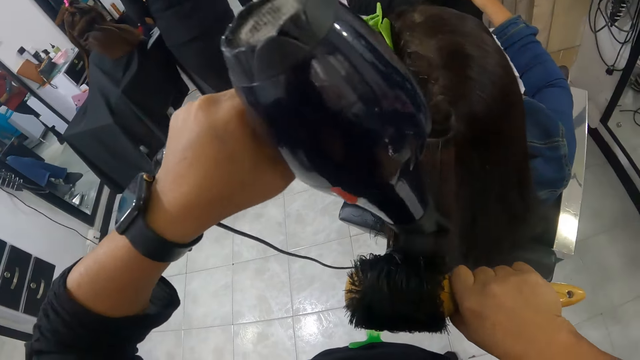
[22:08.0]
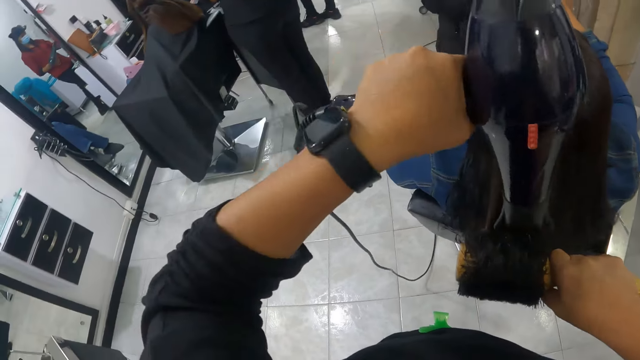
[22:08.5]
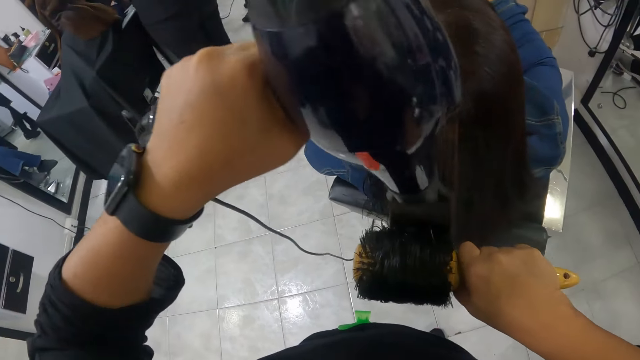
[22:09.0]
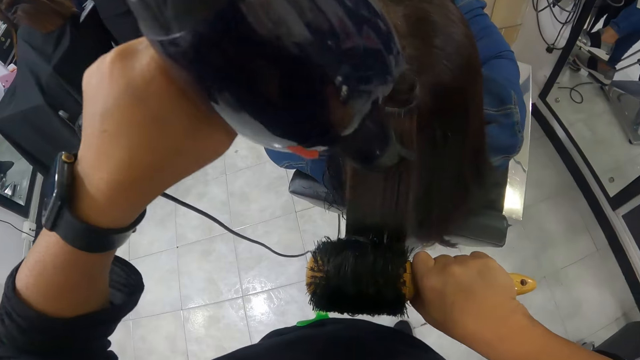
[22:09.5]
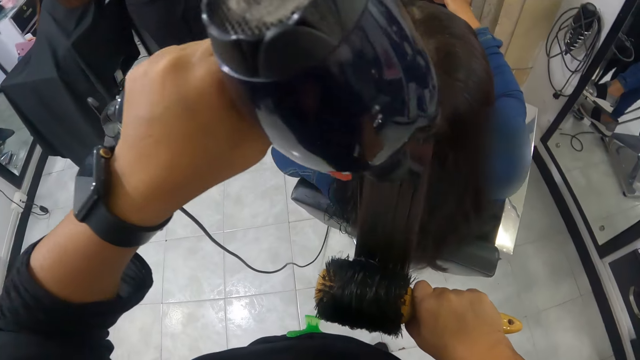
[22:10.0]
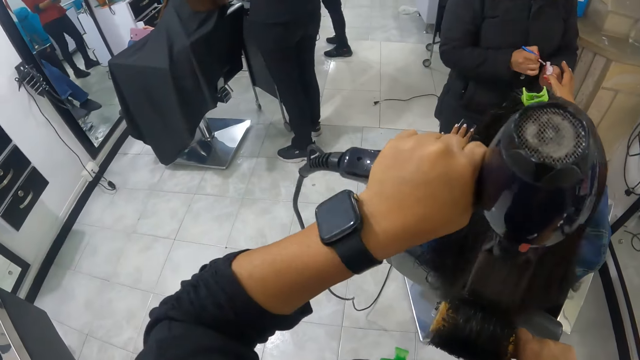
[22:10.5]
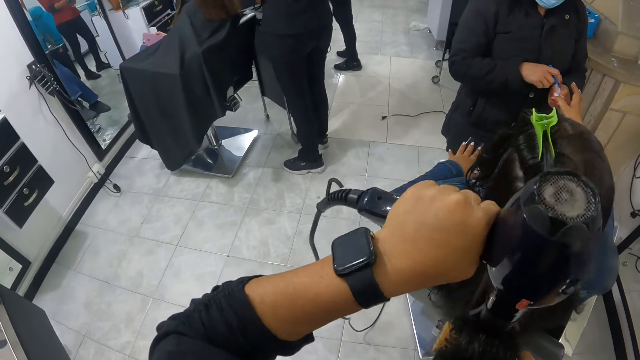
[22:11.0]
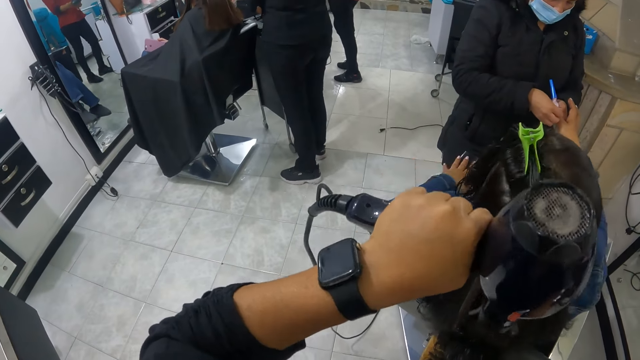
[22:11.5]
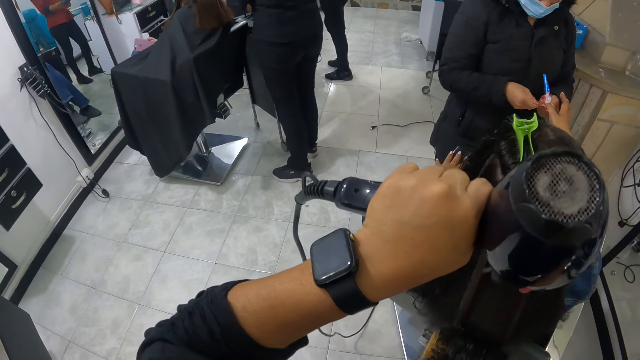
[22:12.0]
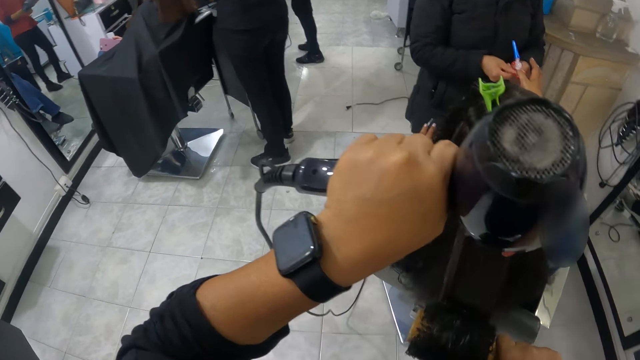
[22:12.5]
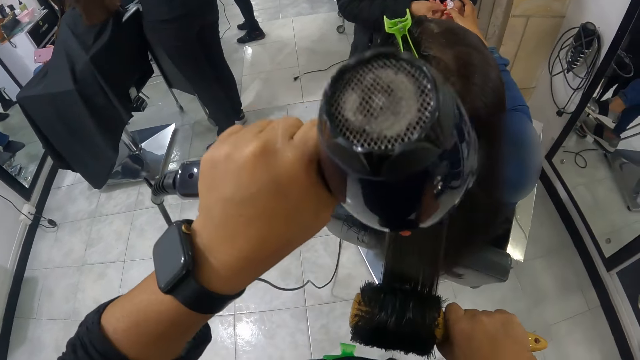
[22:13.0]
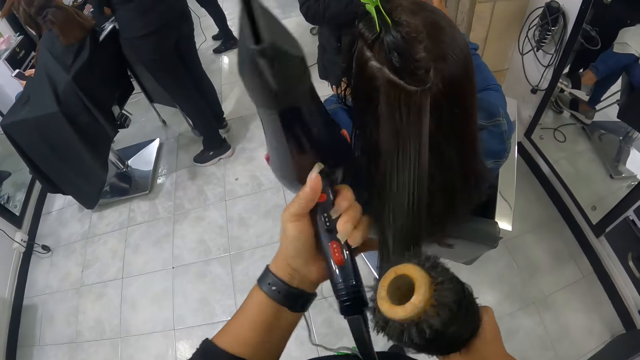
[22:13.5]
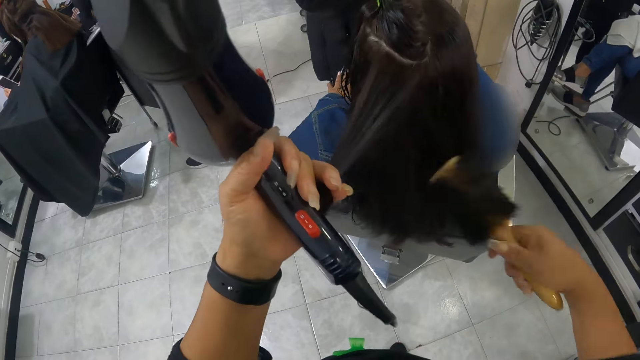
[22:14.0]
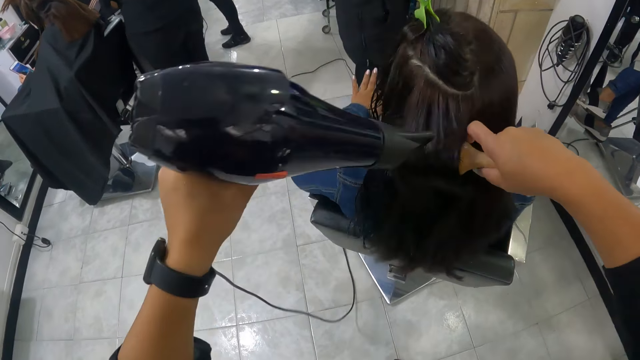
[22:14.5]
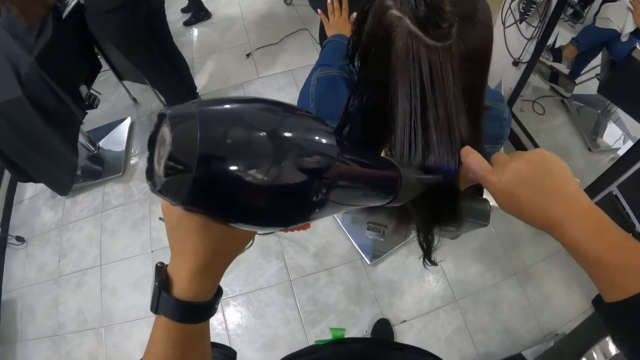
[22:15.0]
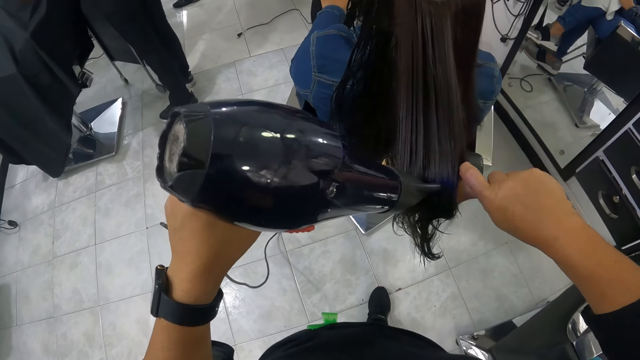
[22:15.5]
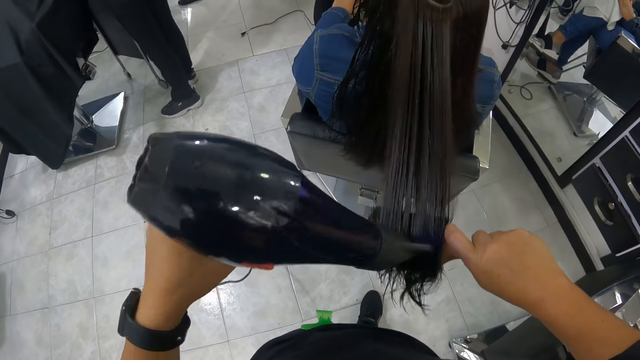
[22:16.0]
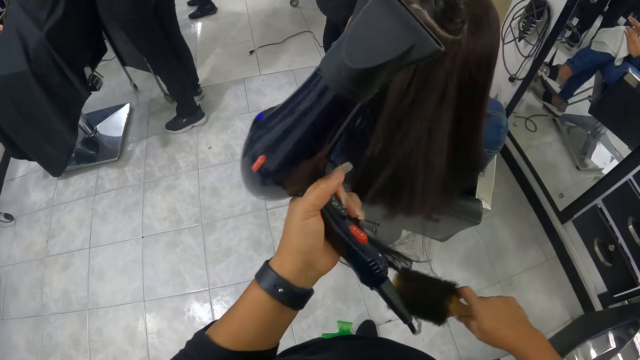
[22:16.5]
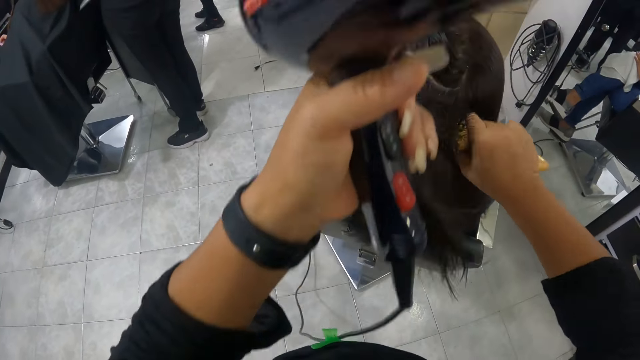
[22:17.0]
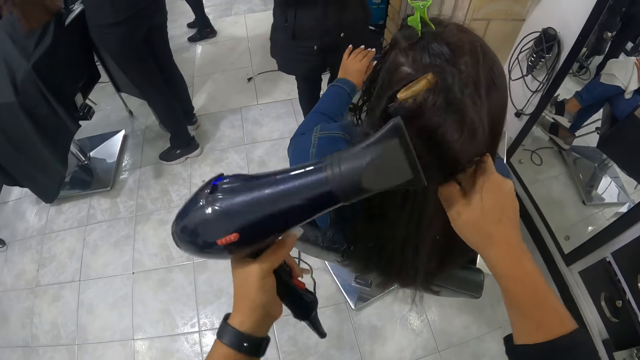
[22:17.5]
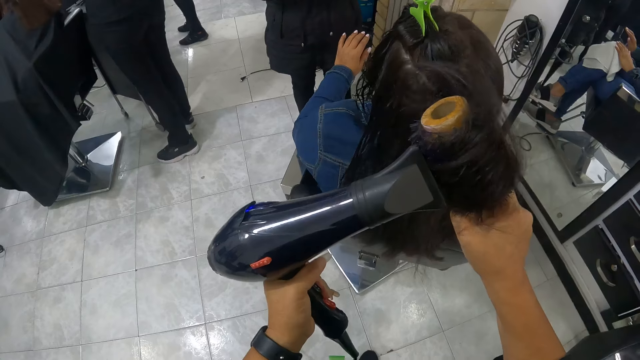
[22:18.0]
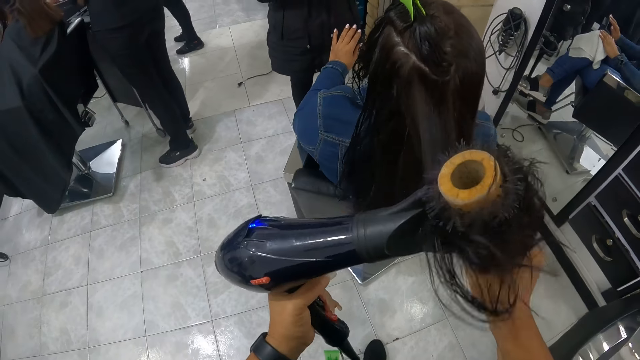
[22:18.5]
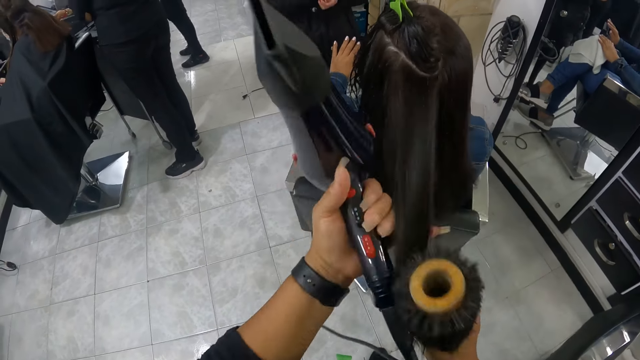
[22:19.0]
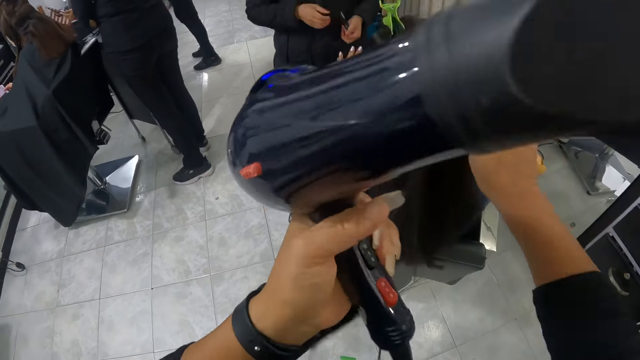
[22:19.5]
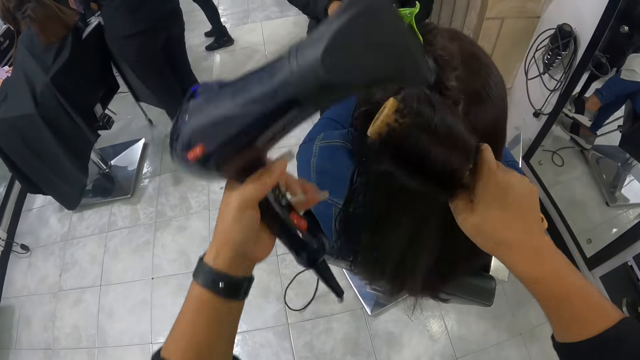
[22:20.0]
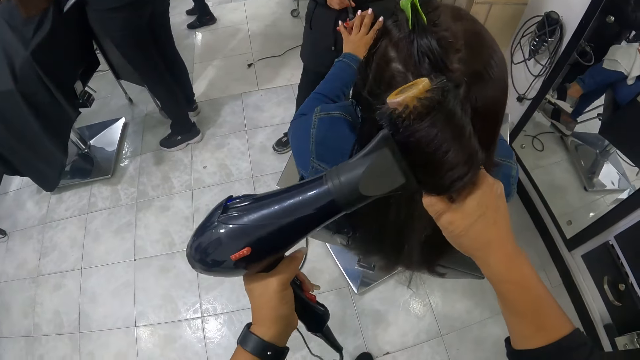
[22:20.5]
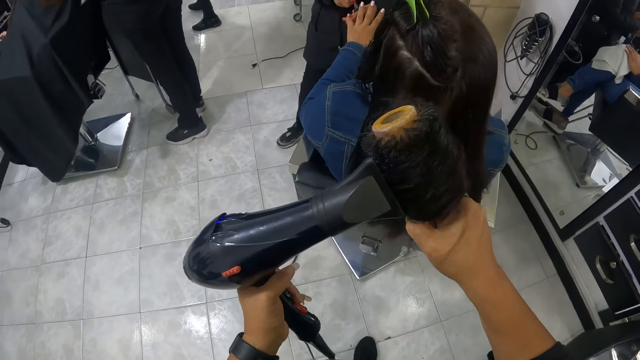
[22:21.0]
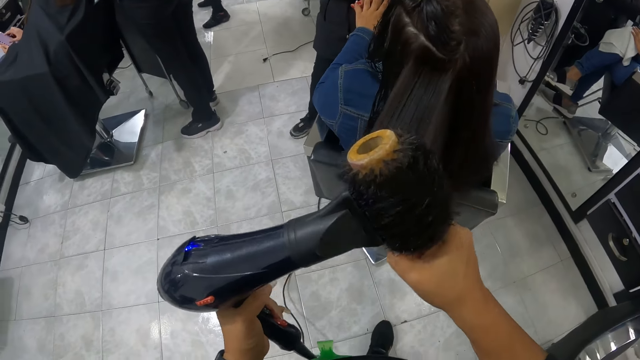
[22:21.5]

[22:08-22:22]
A woman drops the nail polish brush inside the nail polish with her right hand. The woman cleans another woman's right thumb with her right hand. The camera wearer holds the other woman's hair with her left pinky finger. She combs the other woman's hair with the hairbrush in her right hand. She blows the other woman's hair with the hair blower in her left hand. She holds the other woman's hair with her left pinky finger. She combs the other woman's hair with the hairbrush in her right hand. She blows the other woman's hair with the hair blower in her left hand. She holds the other woman's hair with her left pinky finger. She combs the other woman's hair with the hairbrush in her right hand. The first woman takes paint from the nail polish with the nail polish brush in her right hand. The camera wearer blows the other woman's hair with the hair blower in her left hand.

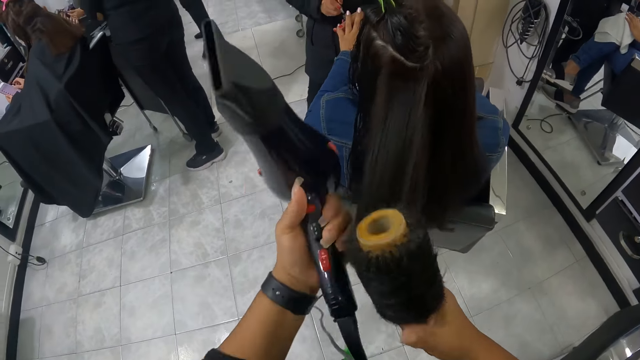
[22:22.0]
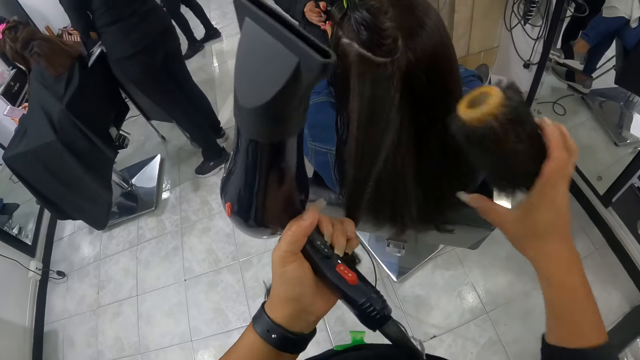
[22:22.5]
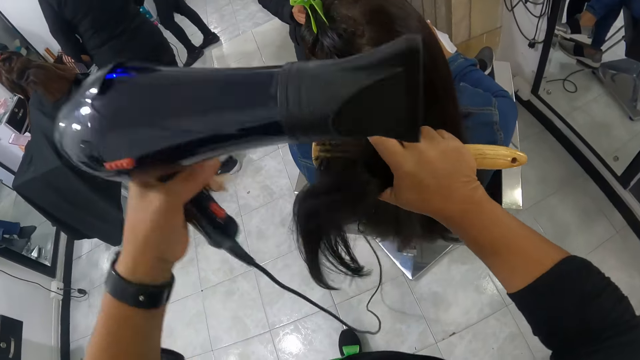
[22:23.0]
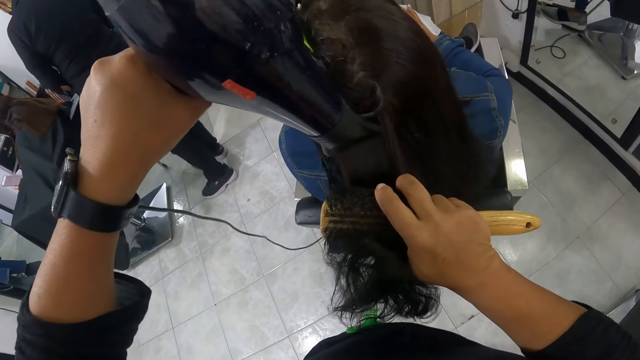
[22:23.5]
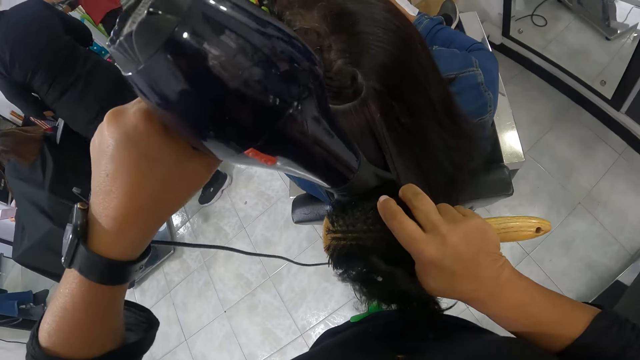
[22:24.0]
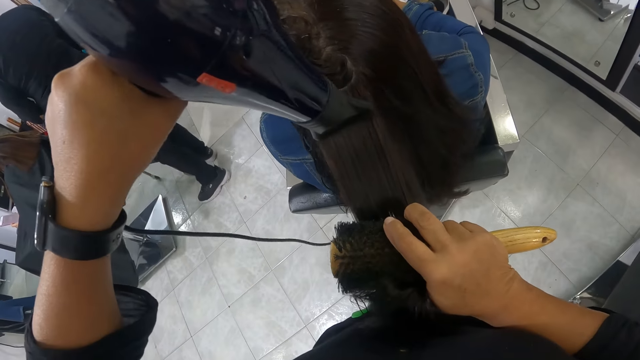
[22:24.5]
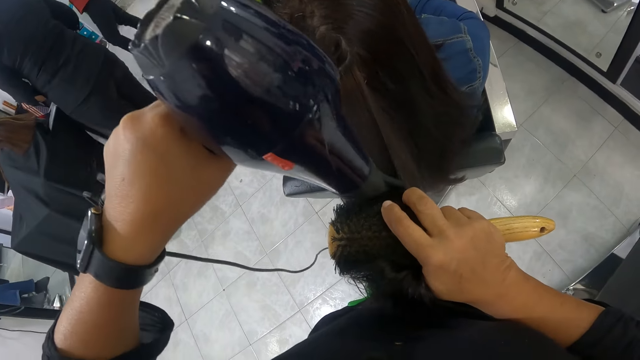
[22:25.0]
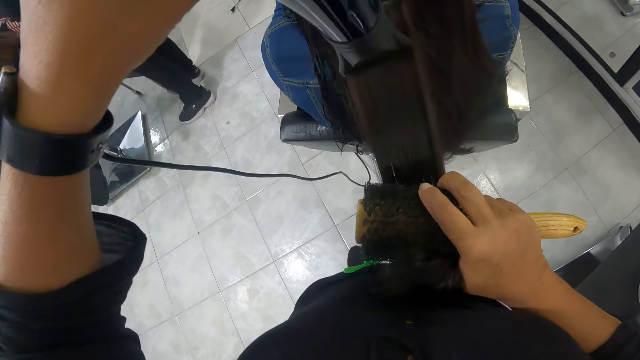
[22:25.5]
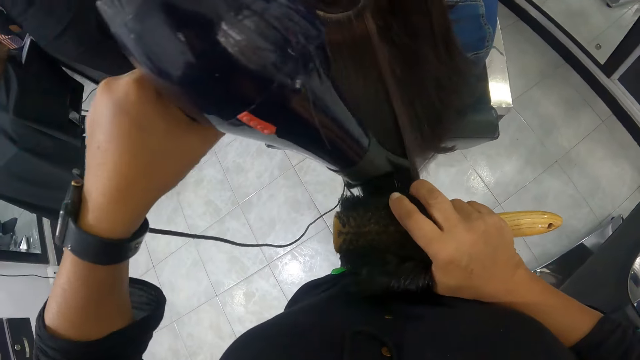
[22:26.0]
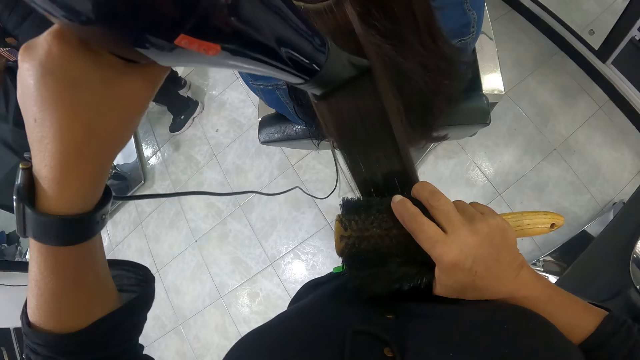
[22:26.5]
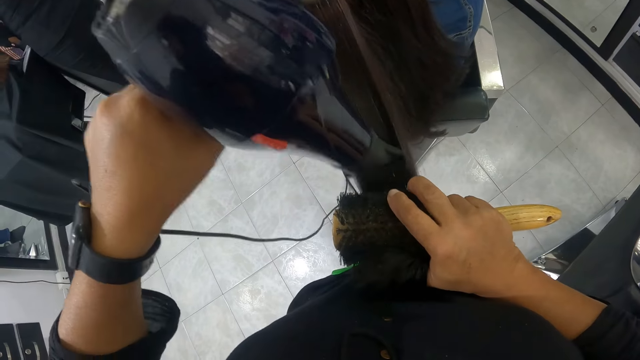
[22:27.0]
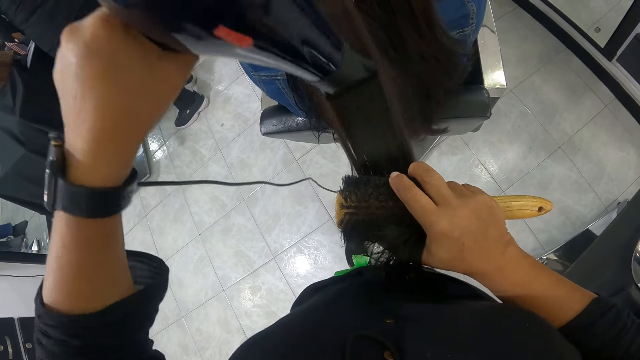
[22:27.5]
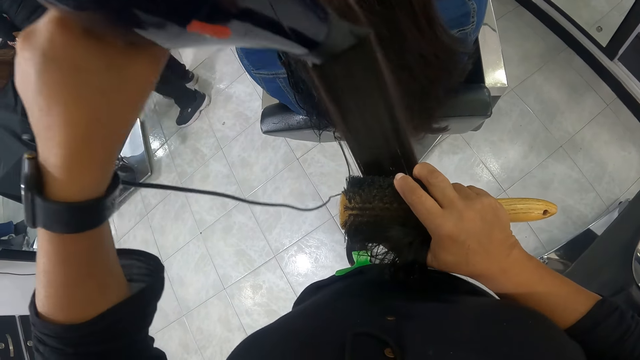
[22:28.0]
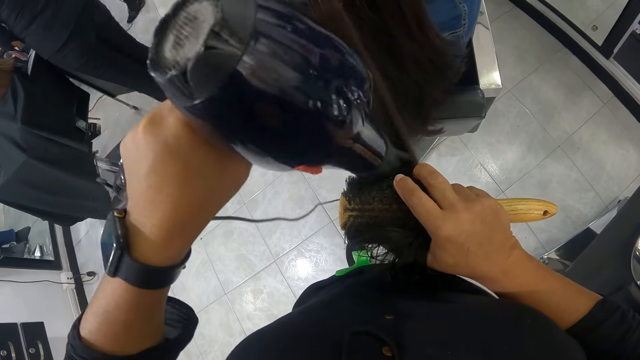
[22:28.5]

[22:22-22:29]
The camera wearer holds the woman's hair with her left pinky finger. She combs the woman's hair with the hairbrush in her right hand. She blows the woman's hair with the hair blower in her left hand.
